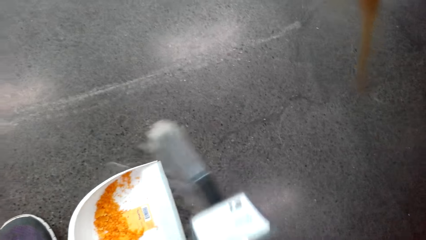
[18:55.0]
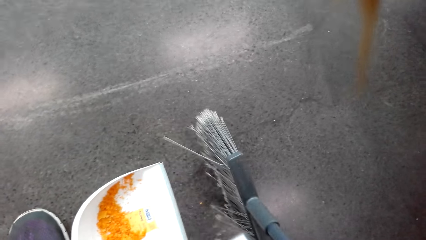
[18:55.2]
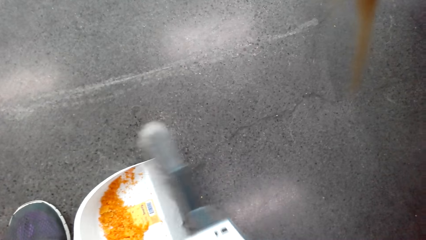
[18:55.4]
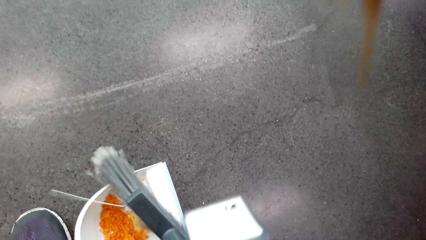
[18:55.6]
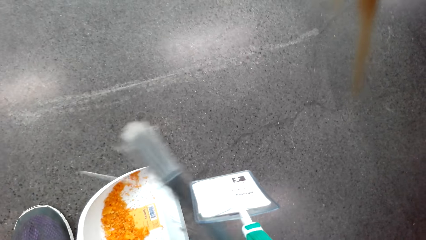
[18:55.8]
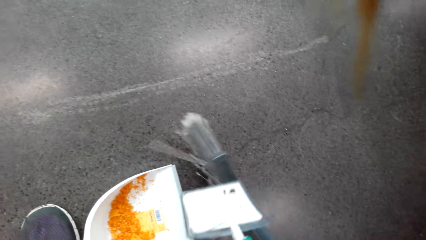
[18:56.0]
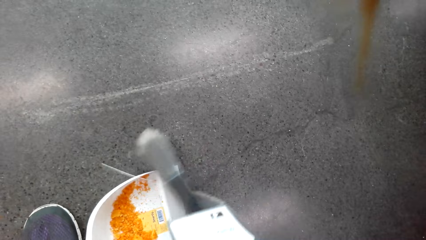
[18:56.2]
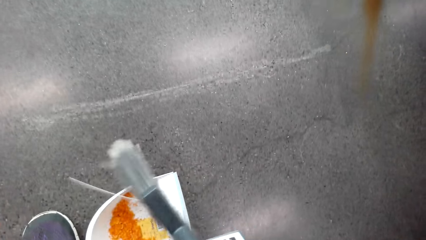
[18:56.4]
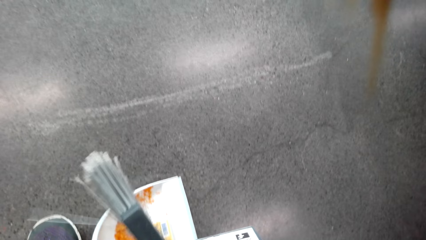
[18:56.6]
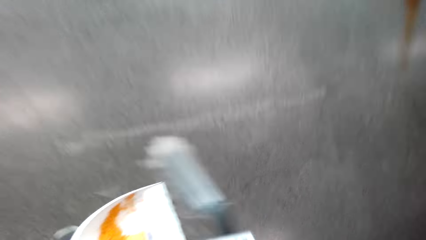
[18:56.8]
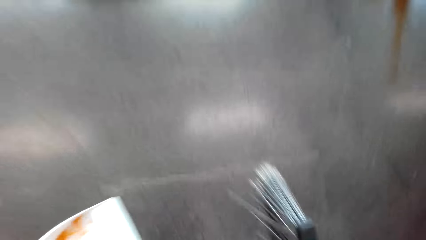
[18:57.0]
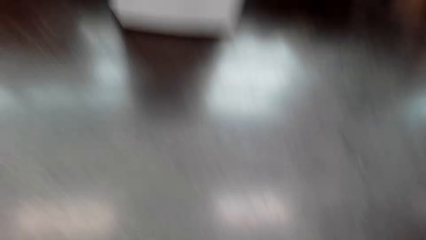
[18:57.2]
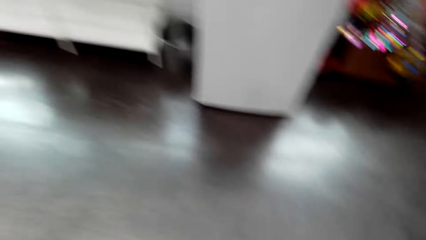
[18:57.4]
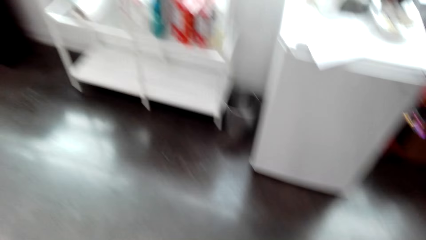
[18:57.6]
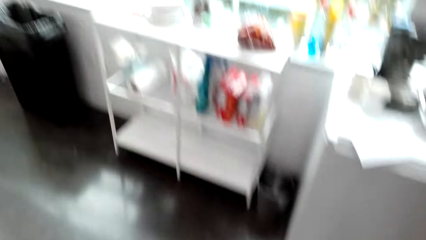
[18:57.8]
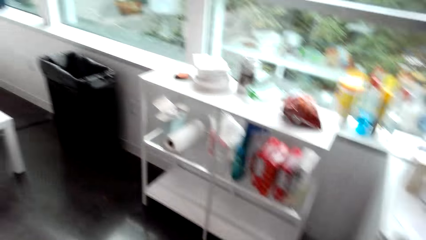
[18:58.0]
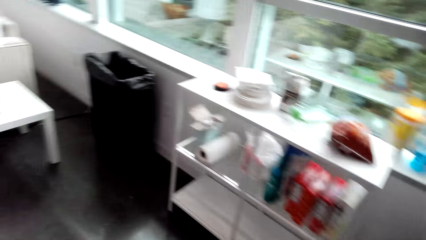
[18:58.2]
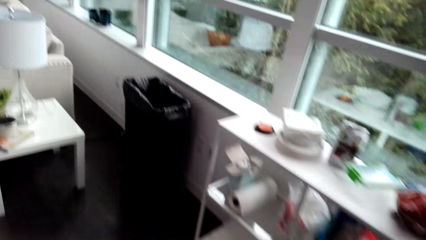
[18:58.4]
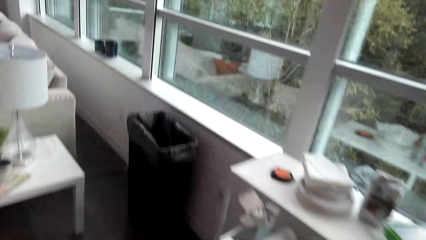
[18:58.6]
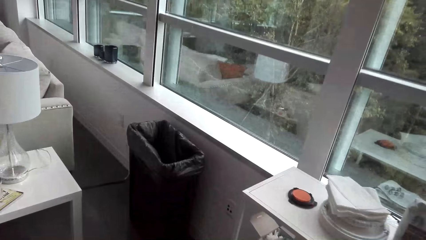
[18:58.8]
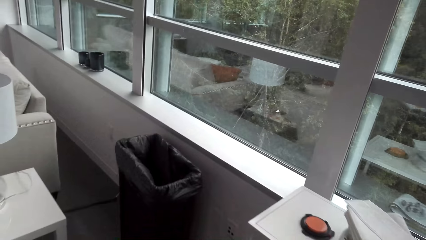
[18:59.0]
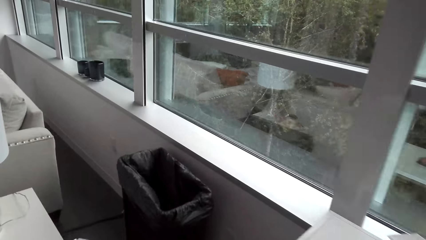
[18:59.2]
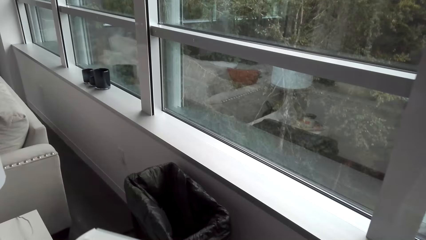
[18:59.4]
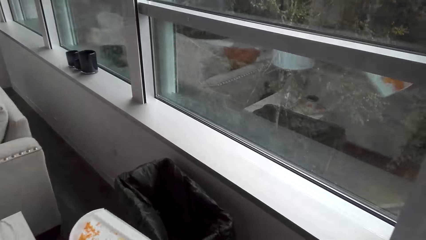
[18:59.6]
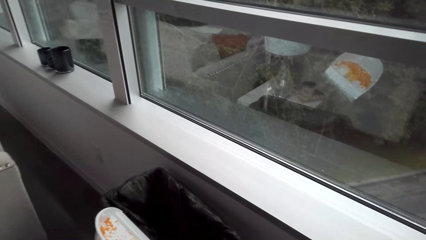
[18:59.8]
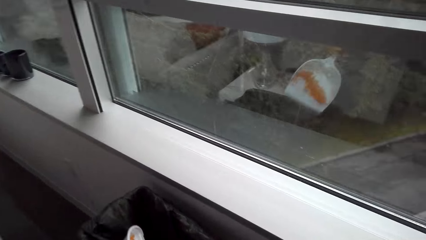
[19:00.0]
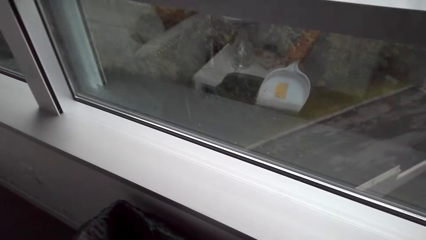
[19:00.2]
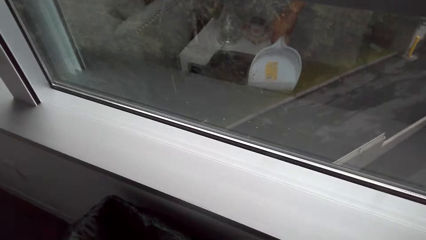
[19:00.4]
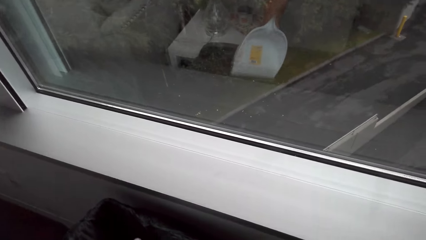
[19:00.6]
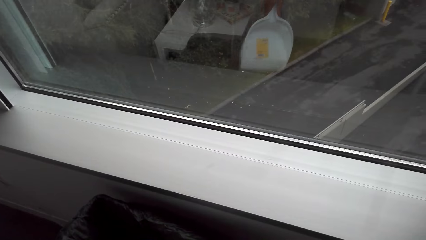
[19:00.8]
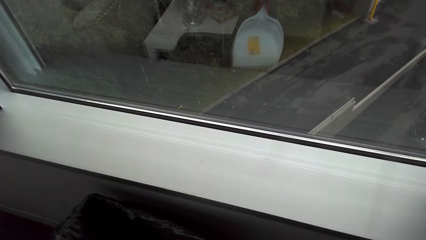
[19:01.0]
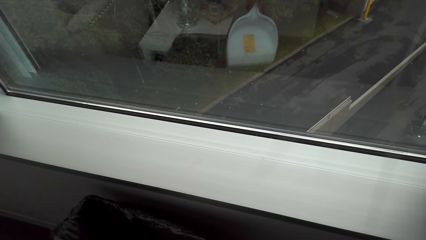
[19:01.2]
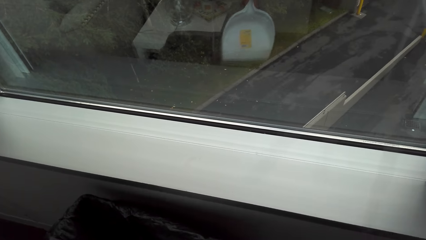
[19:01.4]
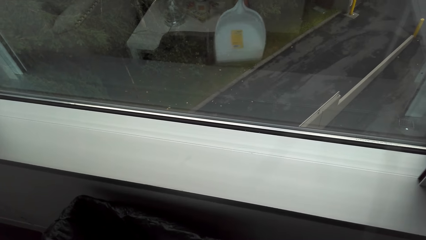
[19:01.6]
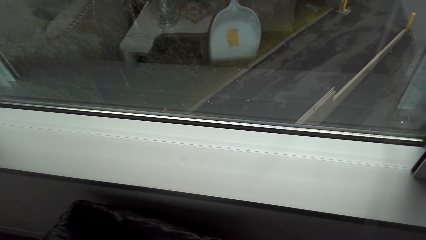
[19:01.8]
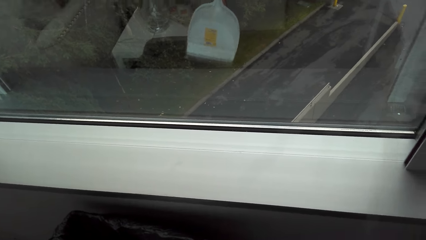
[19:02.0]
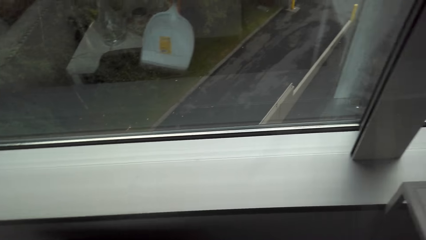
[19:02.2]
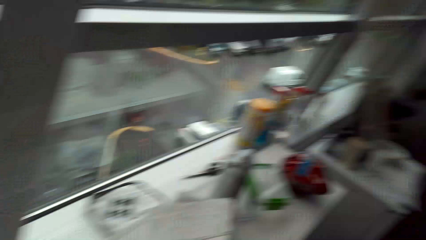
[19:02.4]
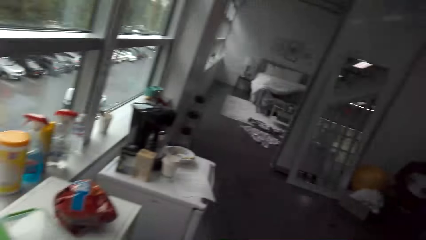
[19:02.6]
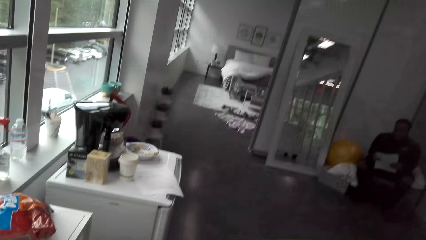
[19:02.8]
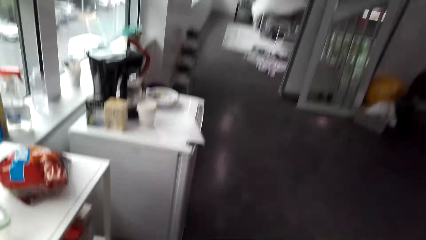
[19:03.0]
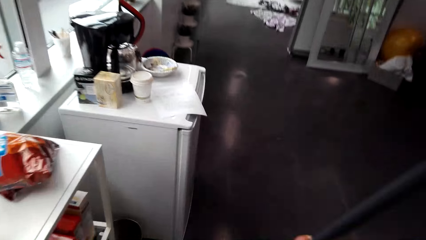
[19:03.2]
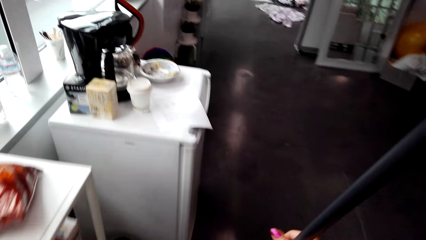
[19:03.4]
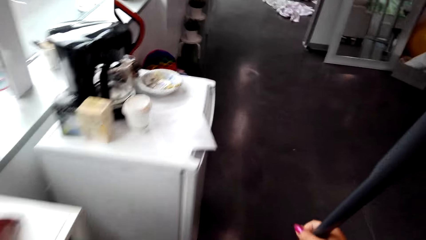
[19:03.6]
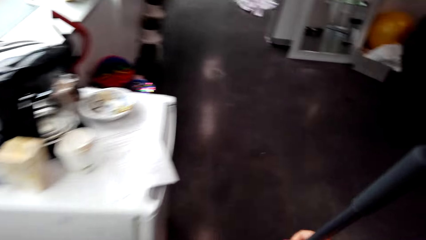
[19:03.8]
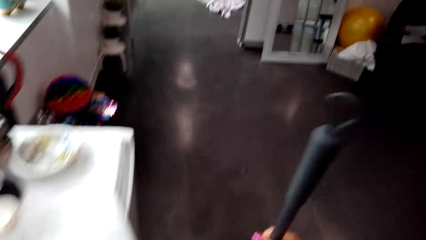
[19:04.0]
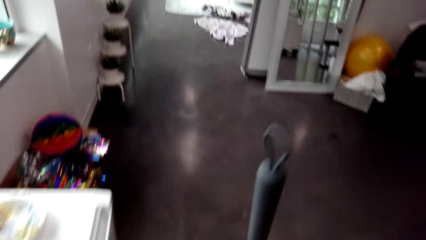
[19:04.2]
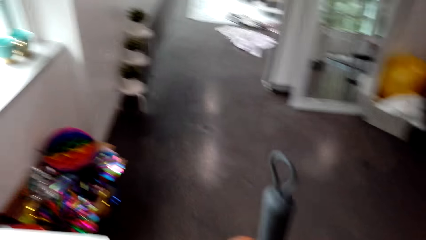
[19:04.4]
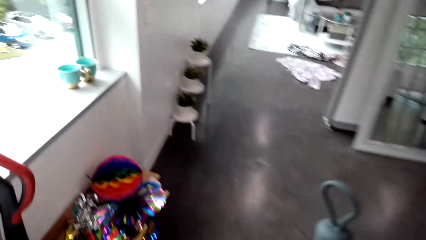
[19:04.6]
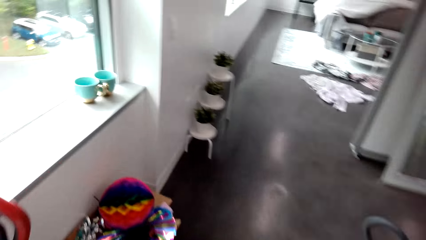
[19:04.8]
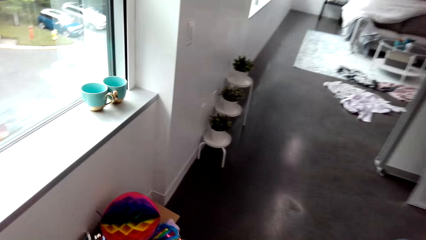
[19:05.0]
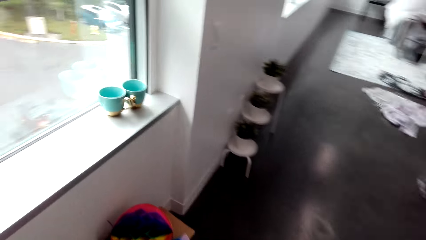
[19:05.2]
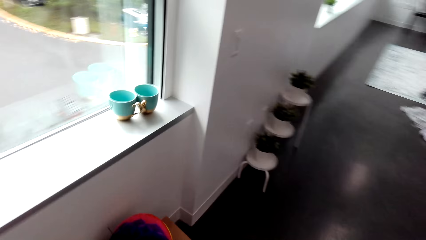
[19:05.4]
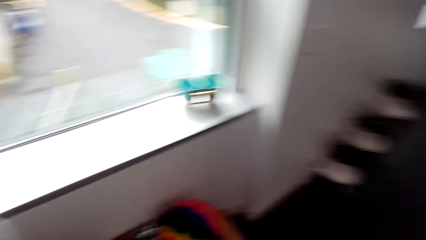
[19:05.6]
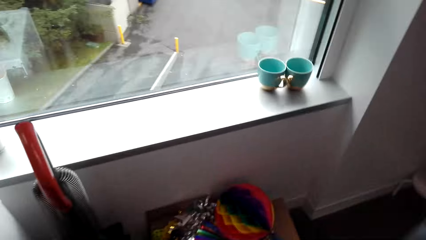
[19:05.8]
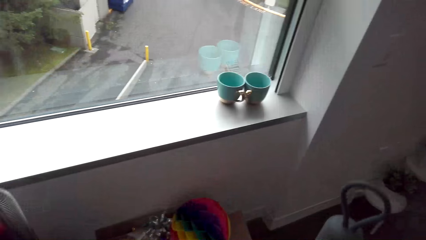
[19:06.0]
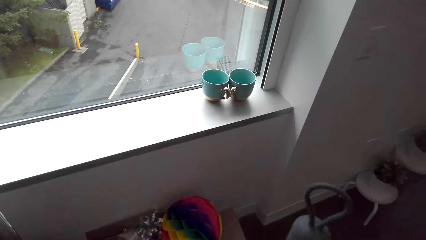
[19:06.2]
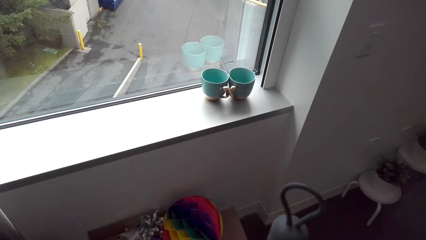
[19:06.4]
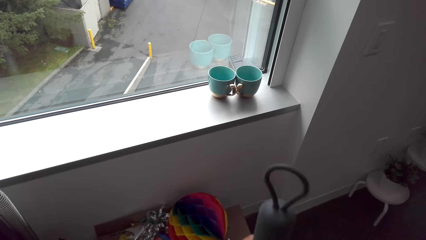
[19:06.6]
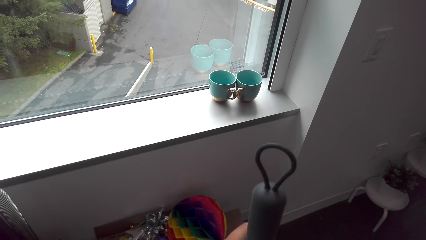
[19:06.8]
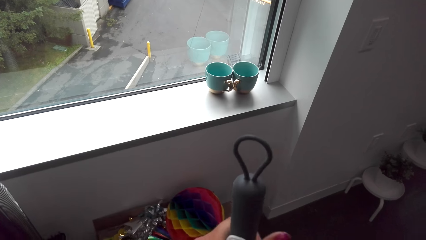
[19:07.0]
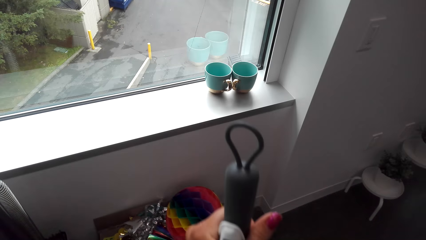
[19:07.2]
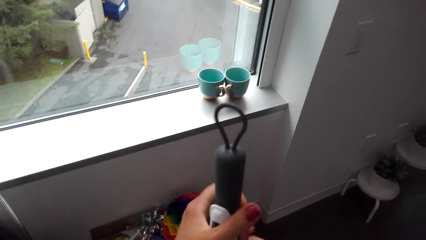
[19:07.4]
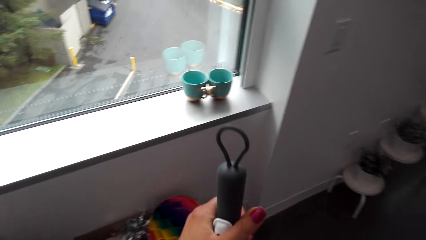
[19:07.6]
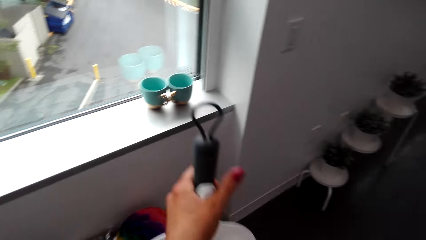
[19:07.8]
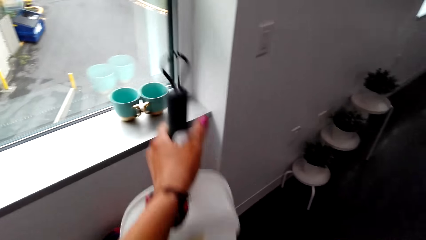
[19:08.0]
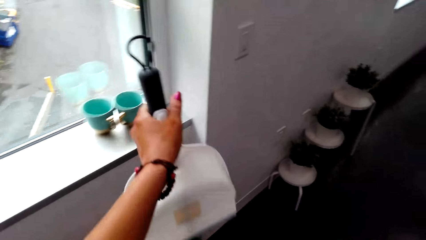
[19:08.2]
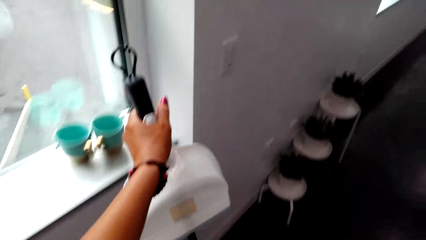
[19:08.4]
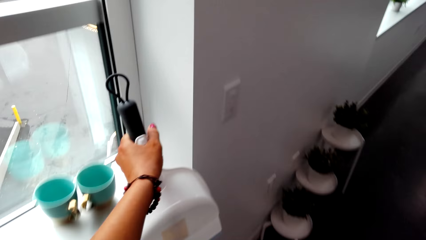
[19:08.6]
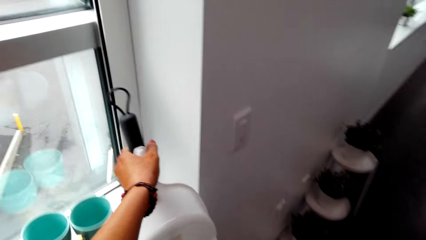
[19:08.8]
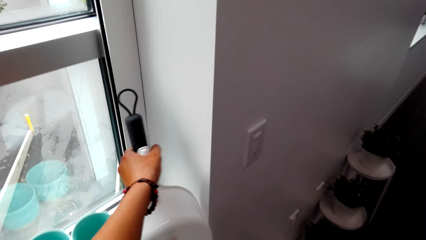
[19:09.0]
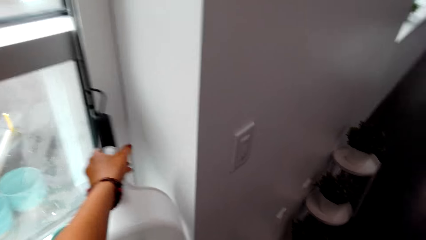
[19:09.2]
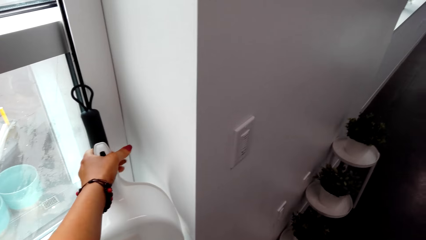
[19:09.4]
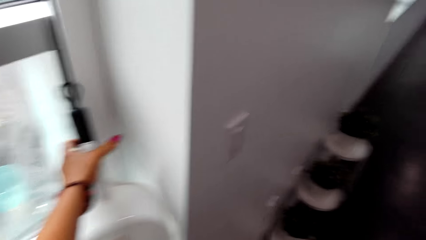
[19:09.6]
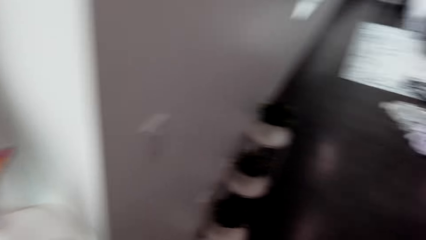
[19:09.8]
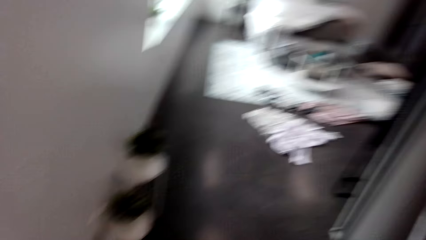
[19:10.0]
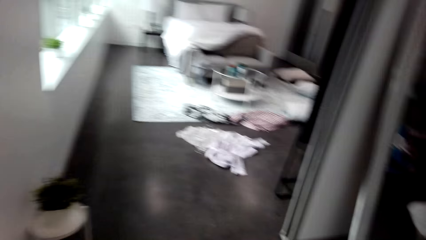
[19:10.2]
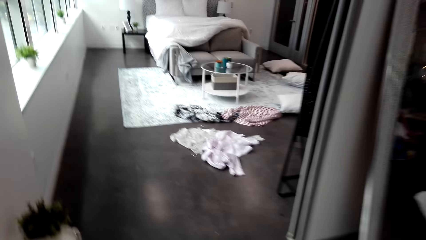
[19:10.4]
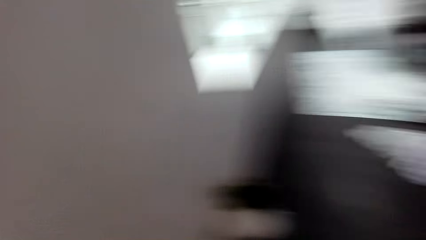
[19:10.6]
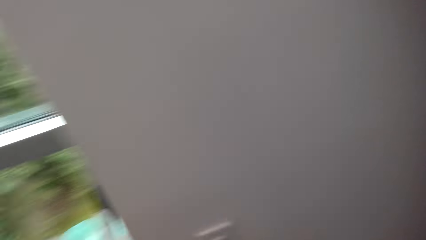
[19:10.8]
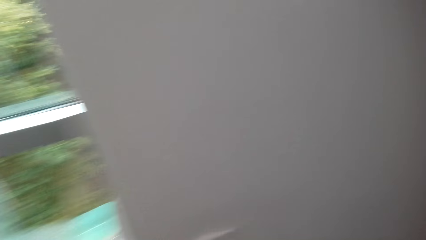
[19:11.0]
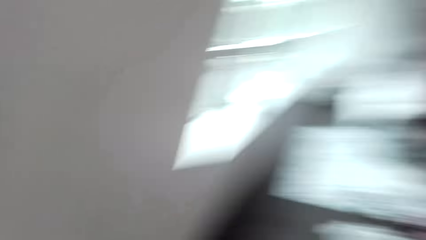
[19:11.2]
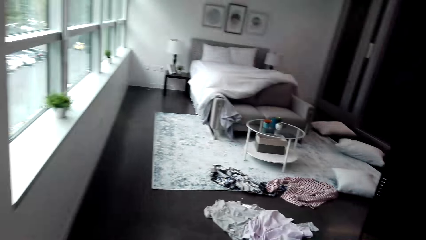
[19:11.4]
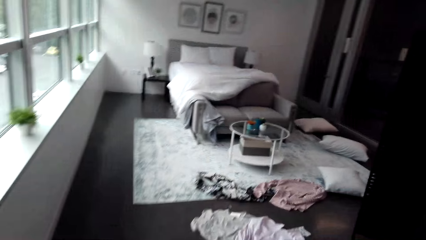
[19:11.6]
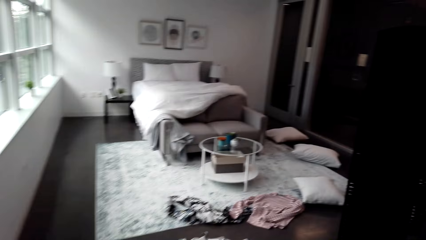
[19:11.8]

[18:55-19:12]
The camera wearer walks in the room. They take the chips on the plastic dust pan. They pour the chips on the dustbin and tap the dust pan on the dustbin. They walk in the room. They place the broom on the wall and place the plastic dust pan on the window frame. They walk in the room.
